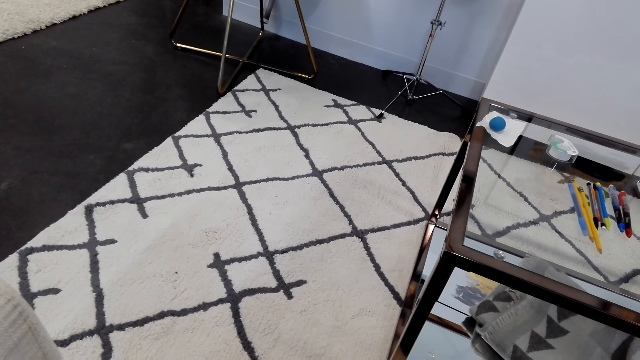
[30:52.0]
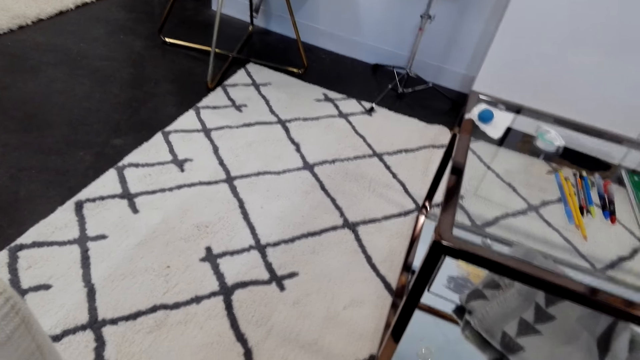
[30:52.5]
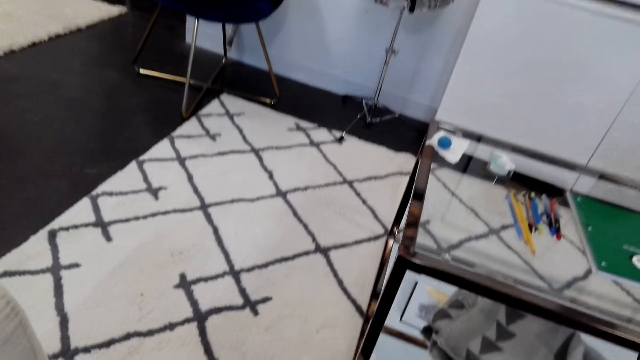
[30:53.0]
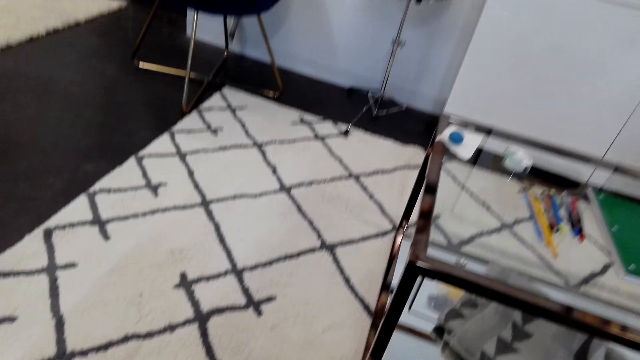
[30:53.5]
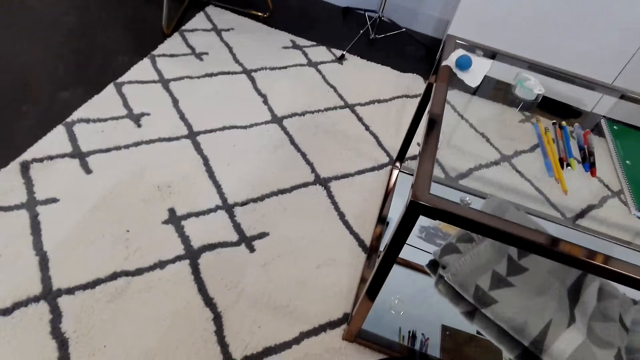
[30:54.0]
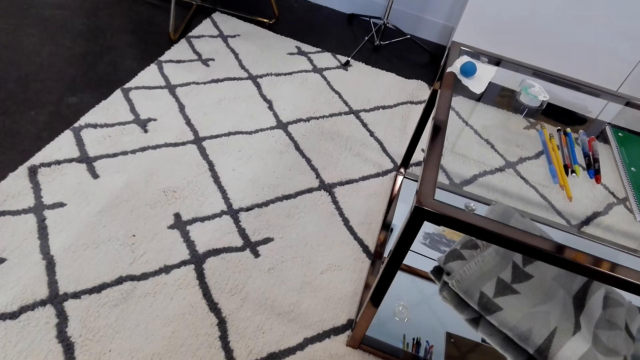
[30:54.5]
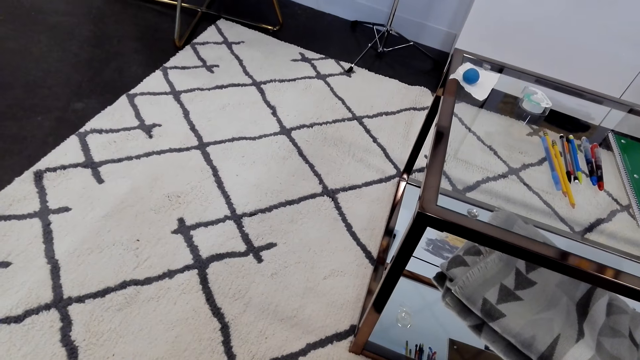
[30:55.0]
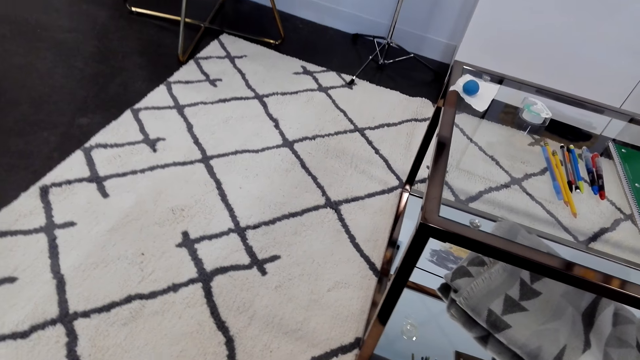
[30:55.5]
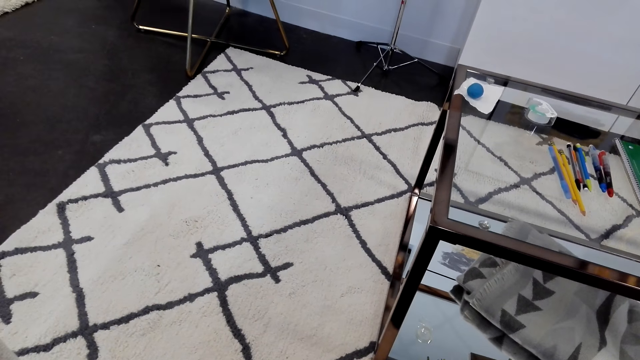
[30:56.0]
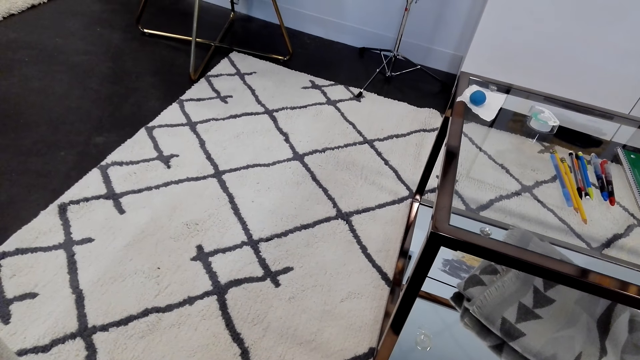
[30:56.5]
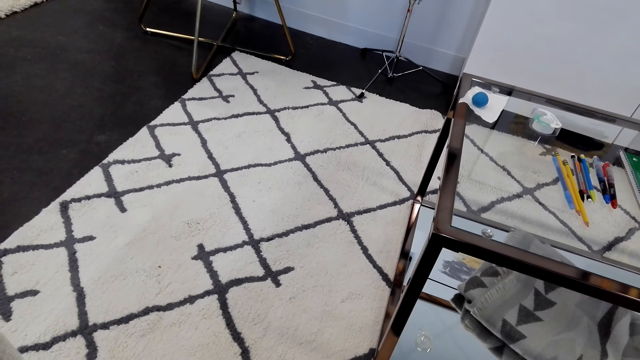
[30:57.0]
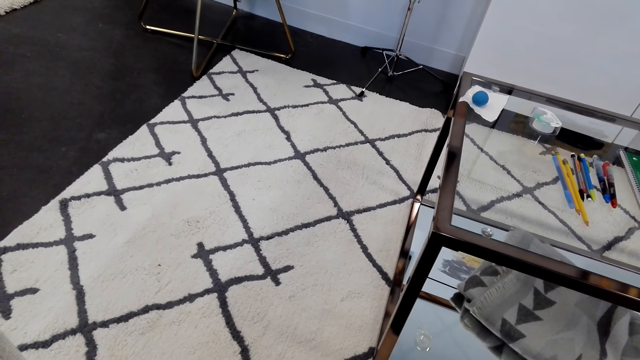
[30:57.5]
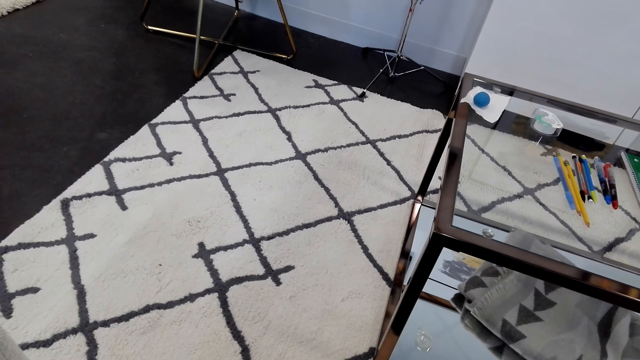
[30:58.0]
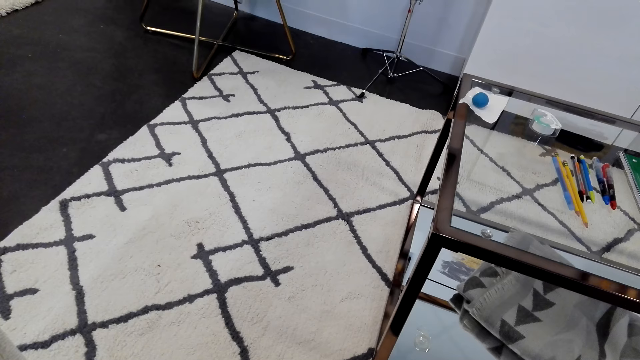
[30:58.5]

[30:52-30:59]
The camera wearer looks around.

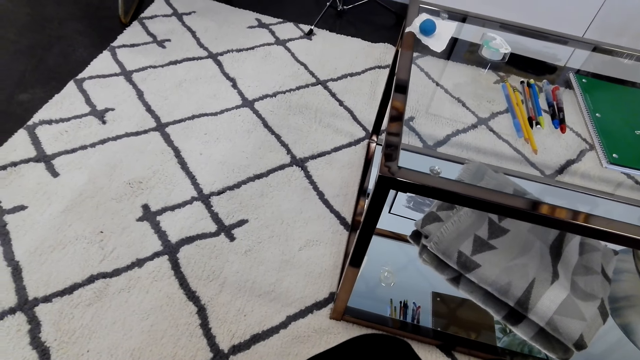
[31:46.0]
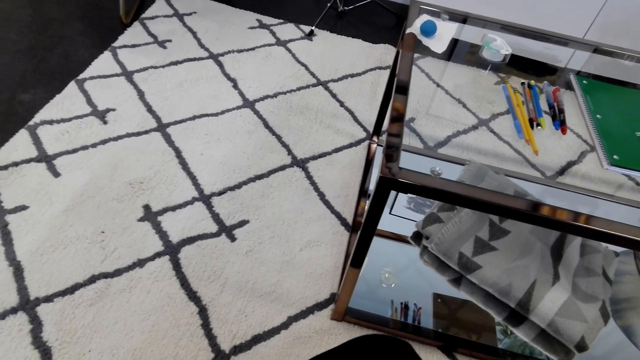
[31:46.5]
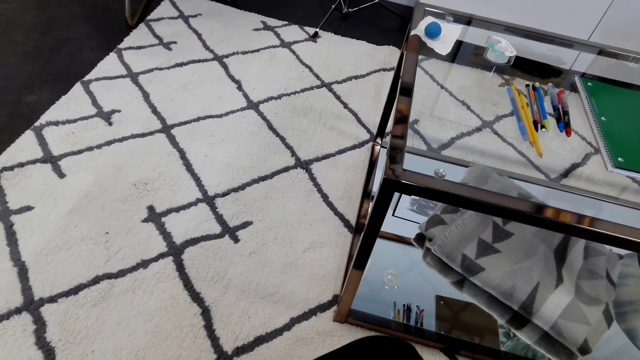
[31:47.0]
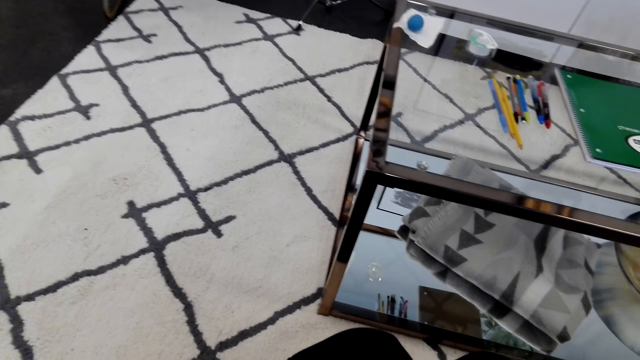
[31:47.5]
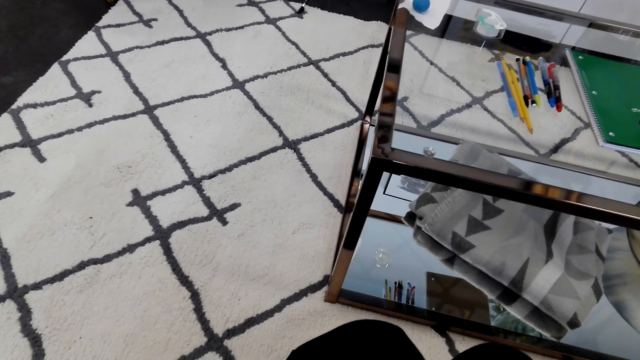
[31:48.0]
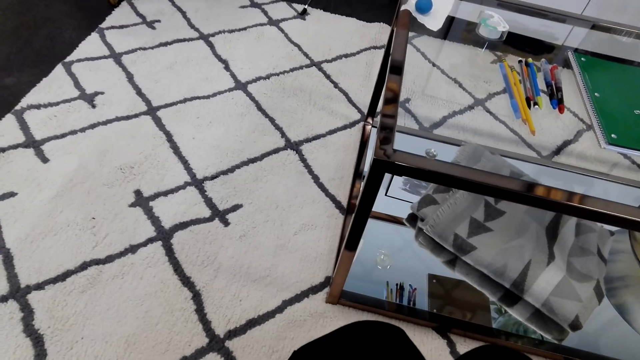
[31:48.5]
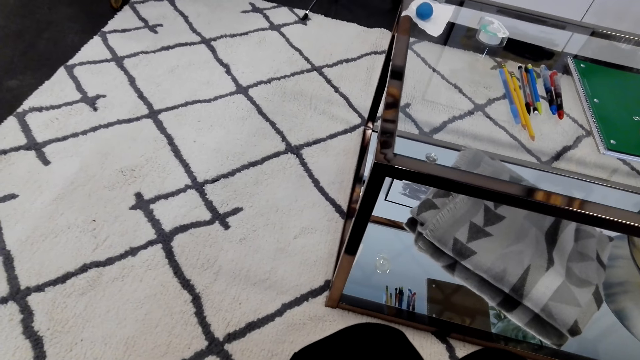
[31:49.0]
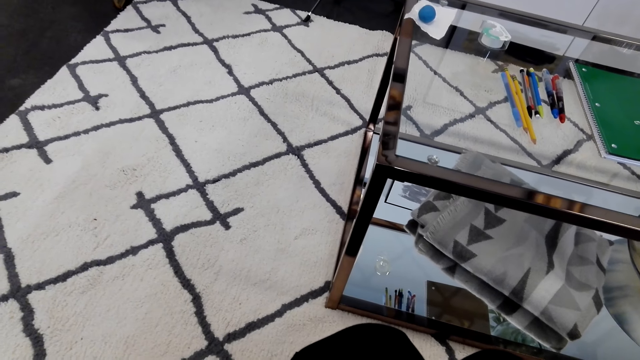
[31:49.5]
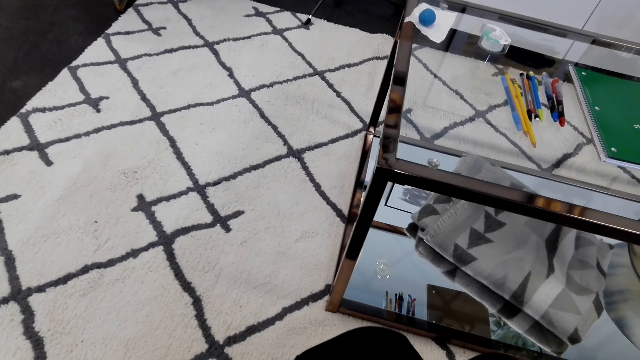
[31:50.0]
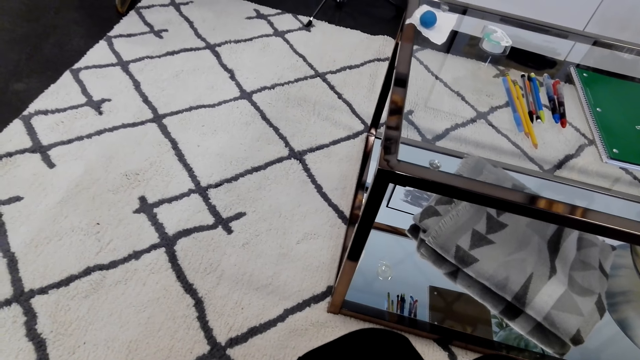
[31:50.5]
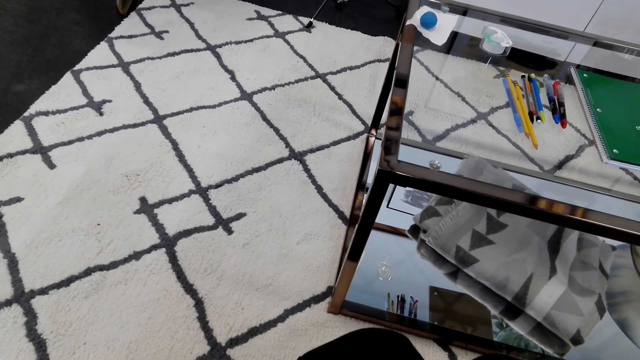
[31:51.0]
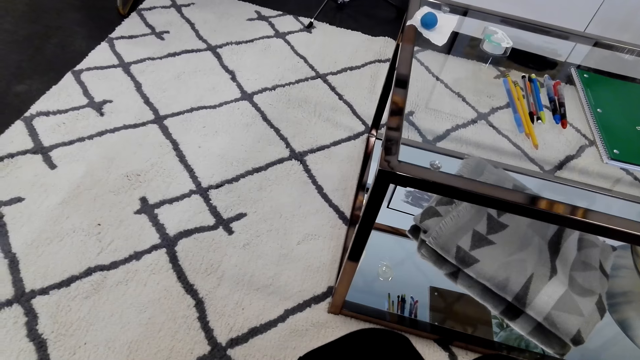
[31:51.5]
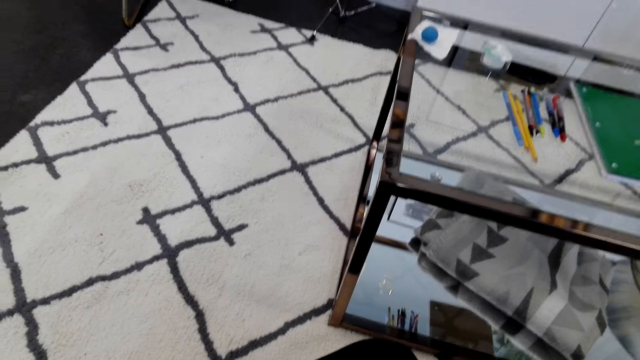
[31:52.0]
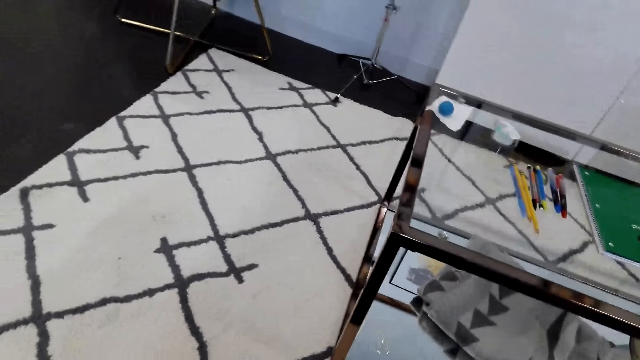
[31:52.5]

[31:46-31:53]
The camera wearer converses with a woman.

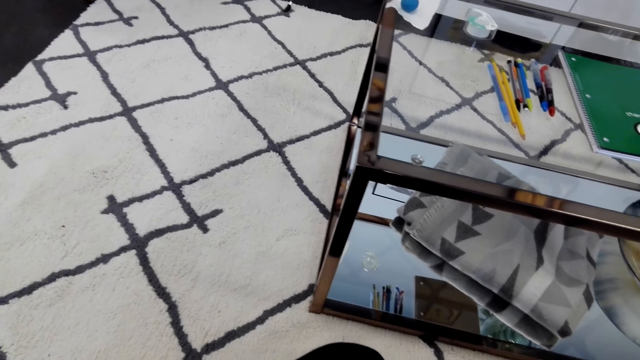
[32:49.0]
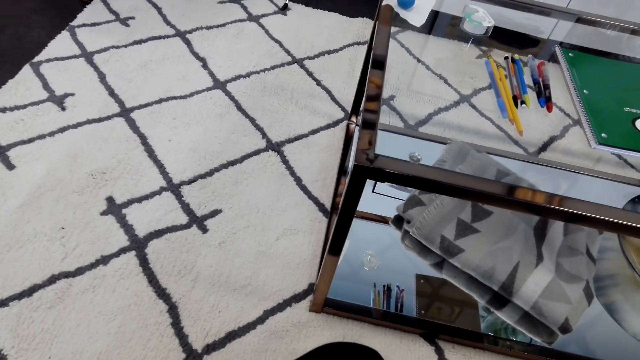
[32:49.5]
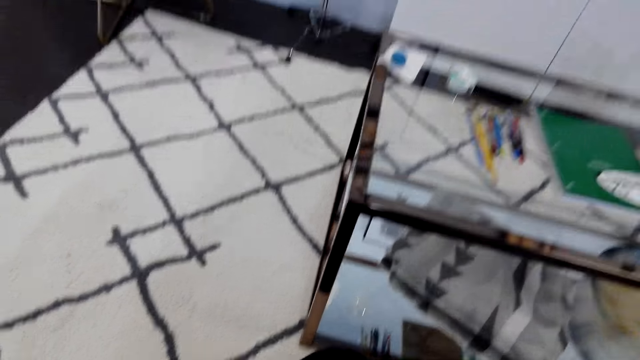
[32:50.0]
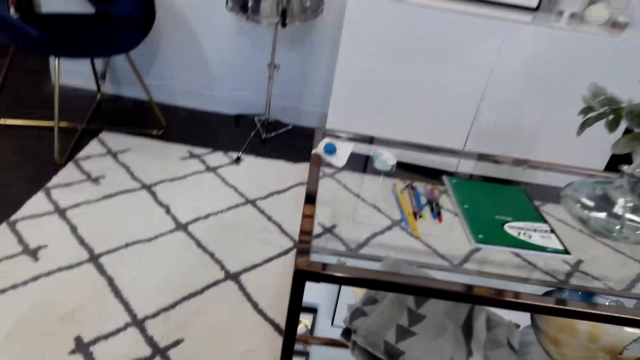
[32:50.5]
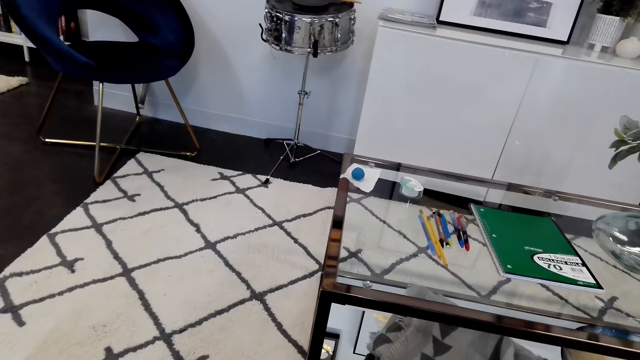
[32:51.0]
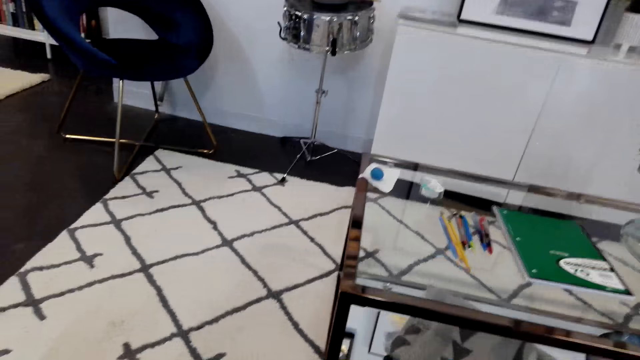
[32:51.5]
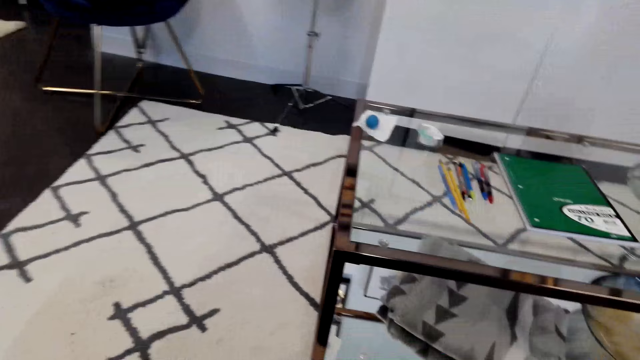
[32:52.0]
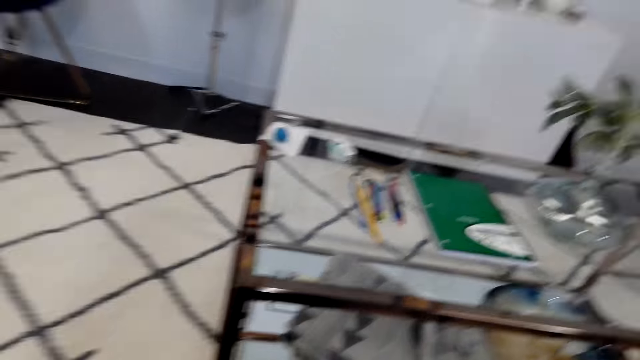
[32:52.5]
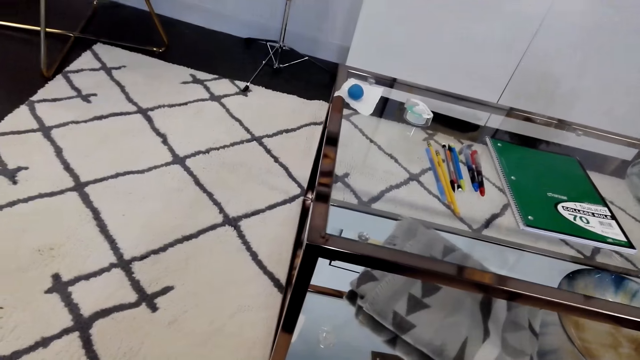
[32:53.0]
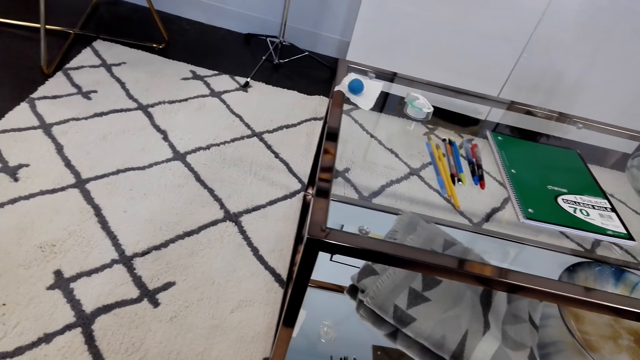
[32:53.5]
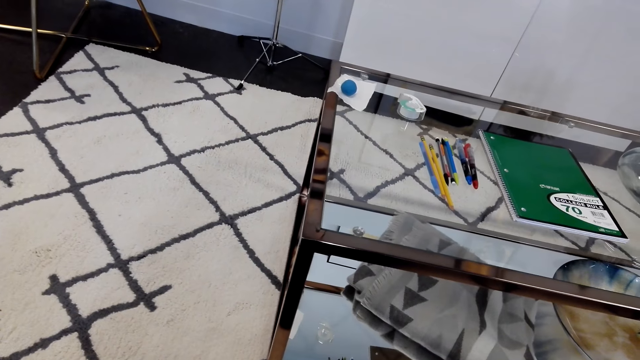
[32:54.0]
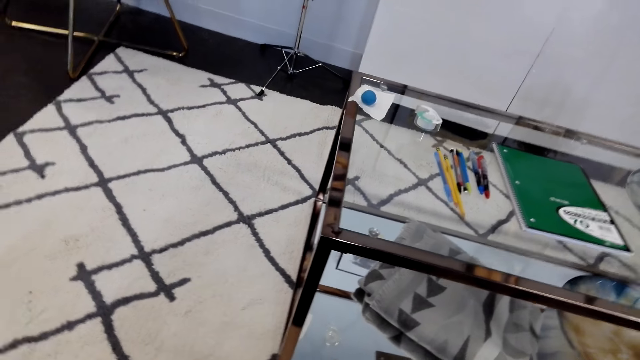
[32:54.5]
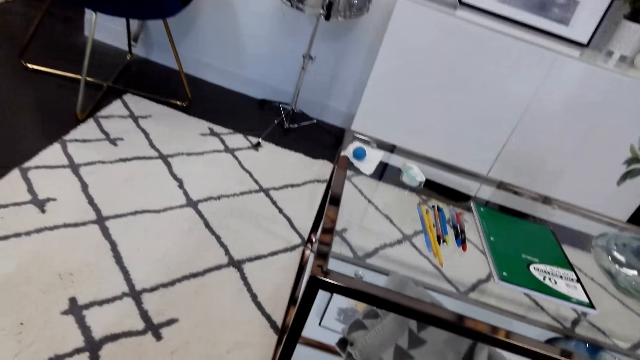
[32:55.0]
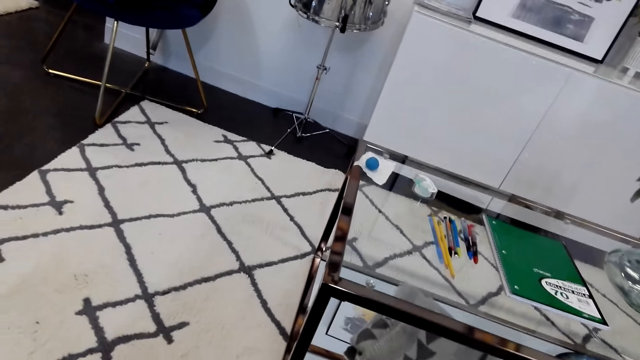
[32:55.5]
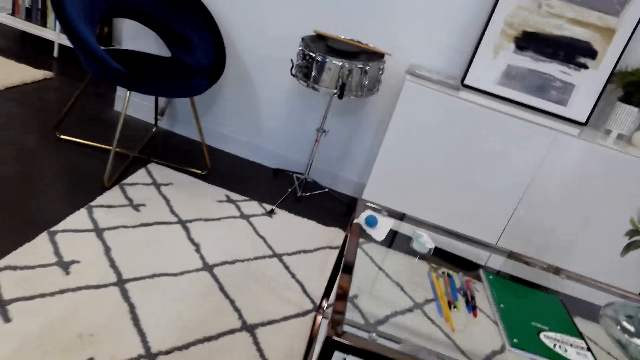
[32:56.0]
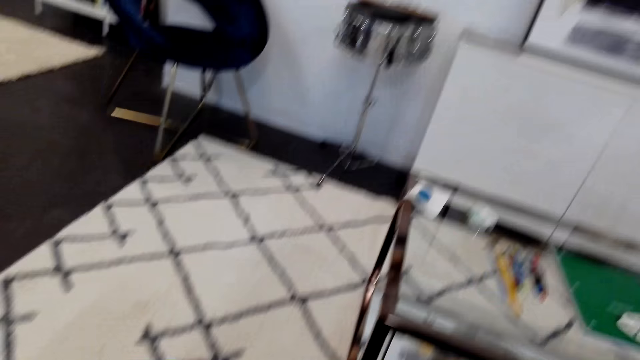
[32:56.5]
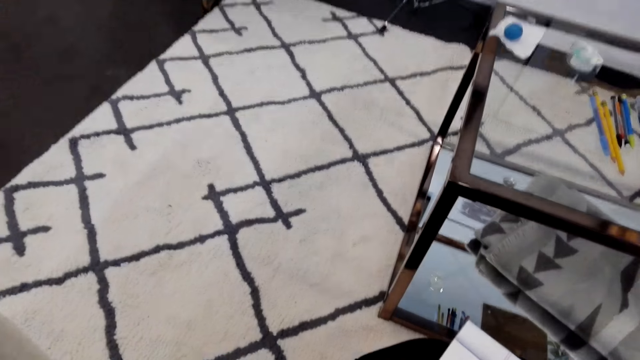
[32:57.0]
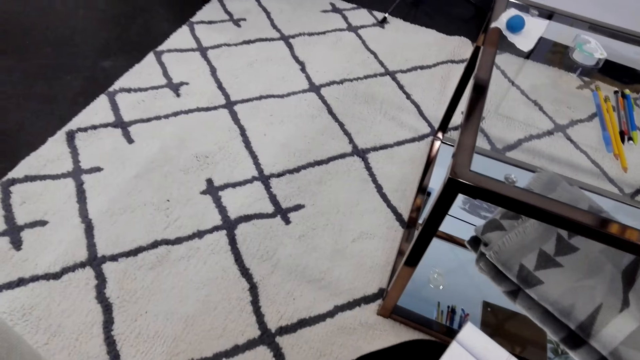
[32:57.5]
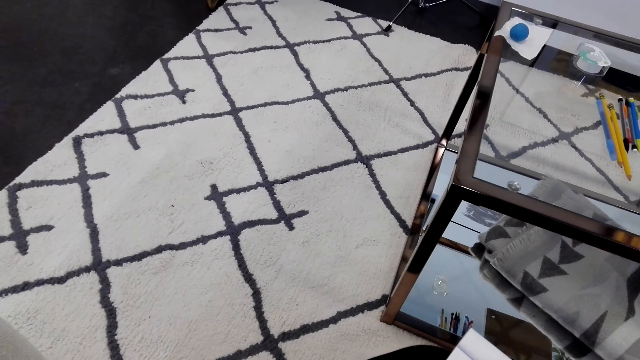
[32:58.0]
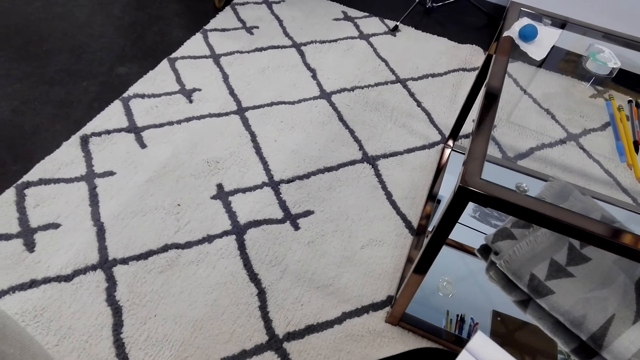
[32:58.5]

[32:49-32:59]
The camera wearer looks around. They lift a book, turn the book and drop the book. They stare around the room.
